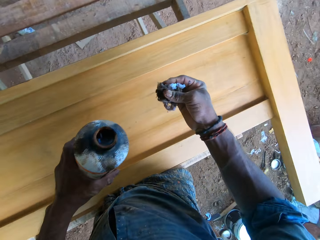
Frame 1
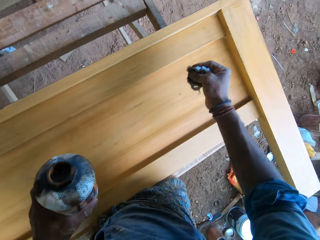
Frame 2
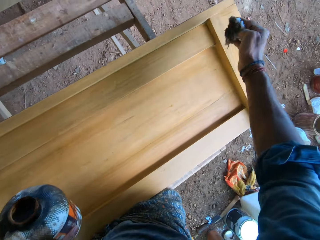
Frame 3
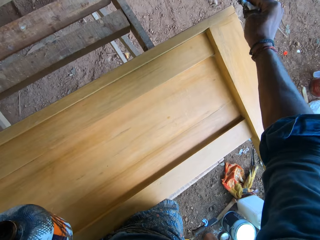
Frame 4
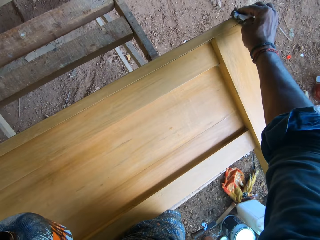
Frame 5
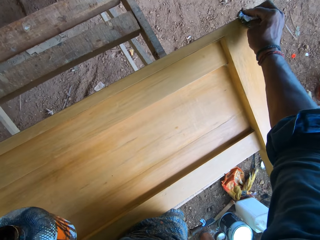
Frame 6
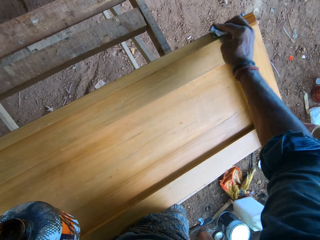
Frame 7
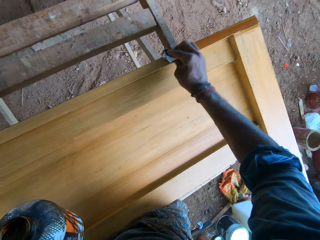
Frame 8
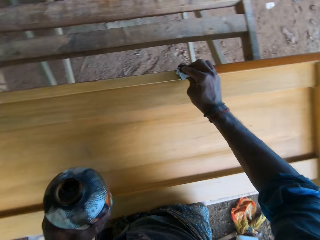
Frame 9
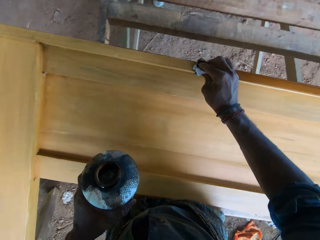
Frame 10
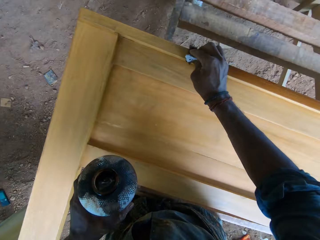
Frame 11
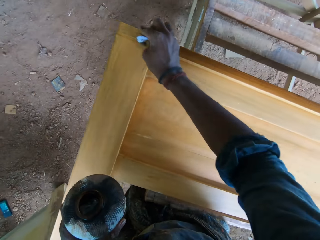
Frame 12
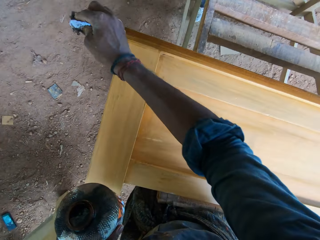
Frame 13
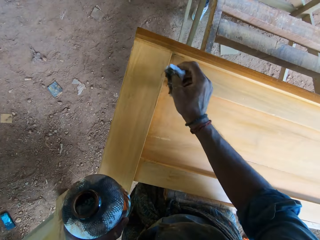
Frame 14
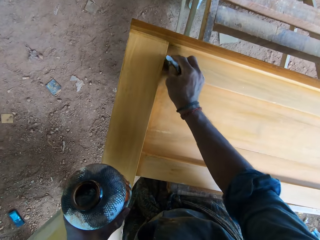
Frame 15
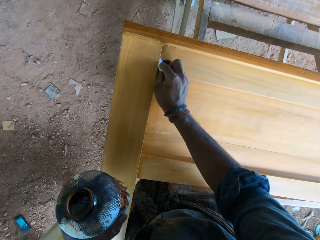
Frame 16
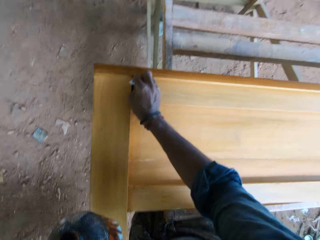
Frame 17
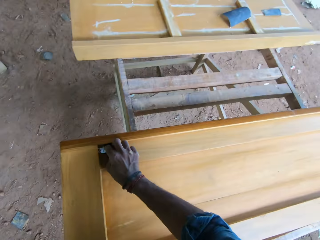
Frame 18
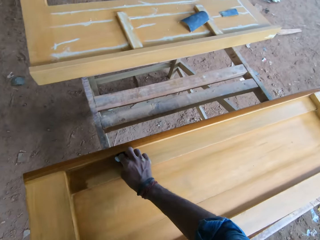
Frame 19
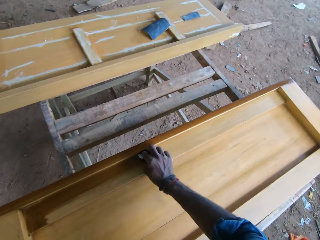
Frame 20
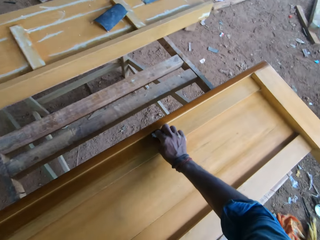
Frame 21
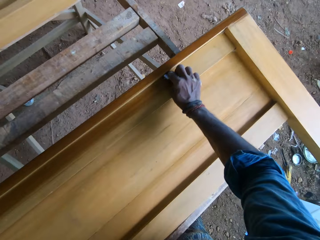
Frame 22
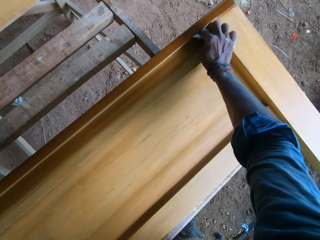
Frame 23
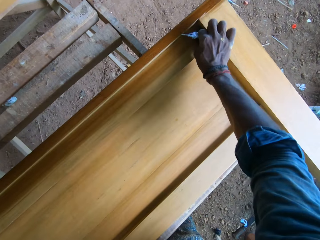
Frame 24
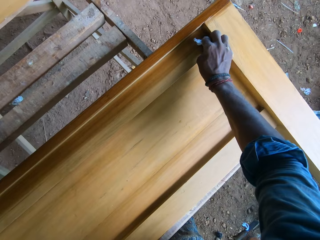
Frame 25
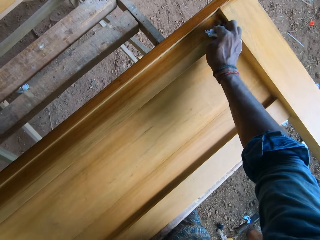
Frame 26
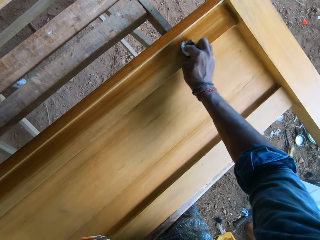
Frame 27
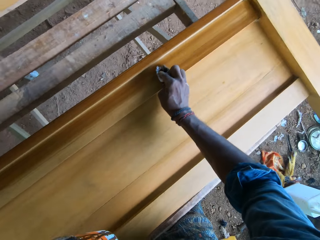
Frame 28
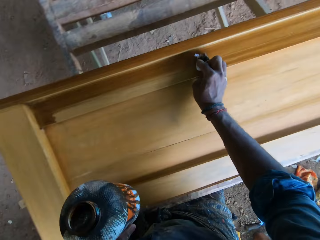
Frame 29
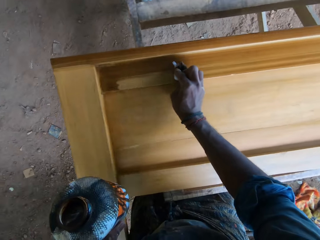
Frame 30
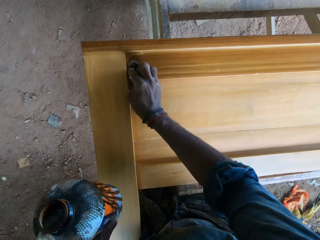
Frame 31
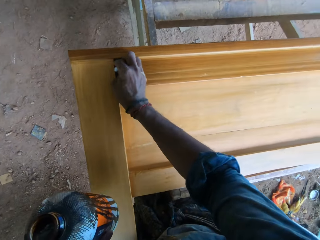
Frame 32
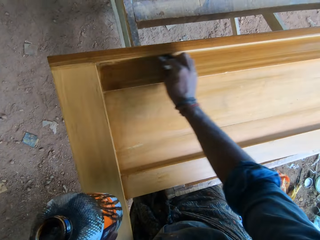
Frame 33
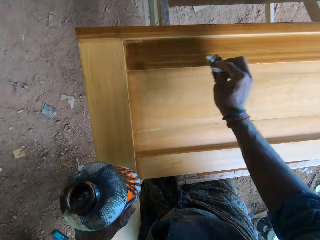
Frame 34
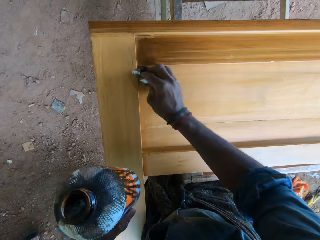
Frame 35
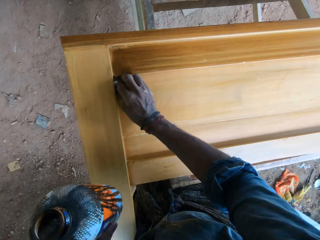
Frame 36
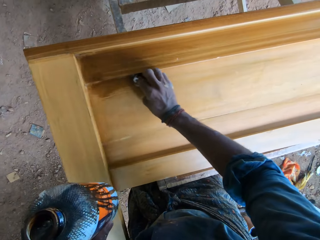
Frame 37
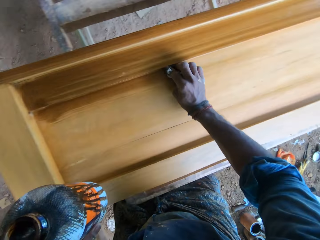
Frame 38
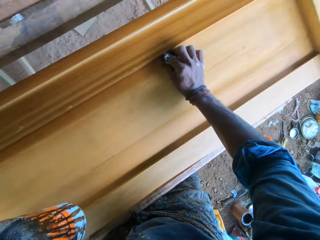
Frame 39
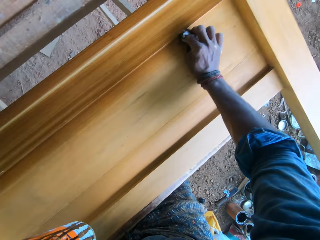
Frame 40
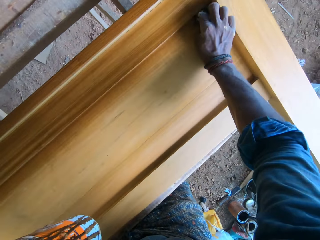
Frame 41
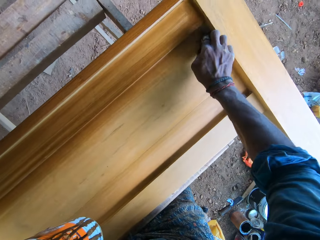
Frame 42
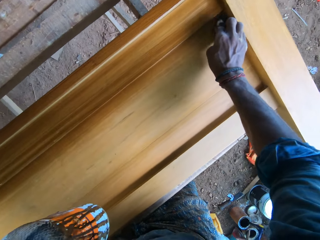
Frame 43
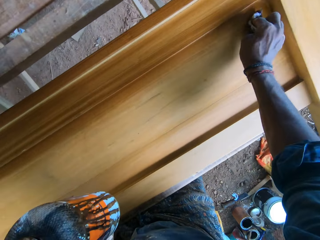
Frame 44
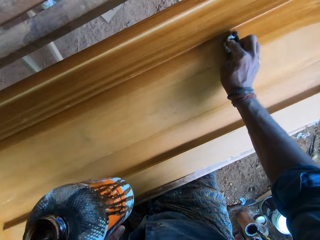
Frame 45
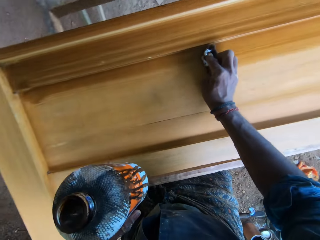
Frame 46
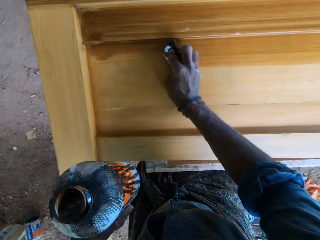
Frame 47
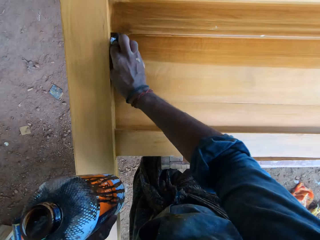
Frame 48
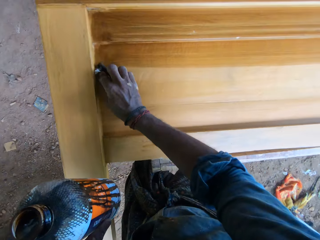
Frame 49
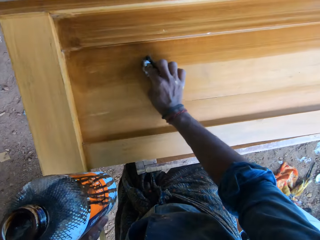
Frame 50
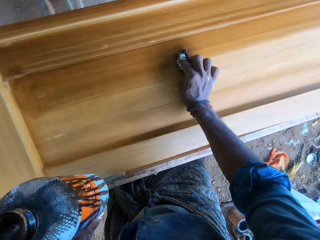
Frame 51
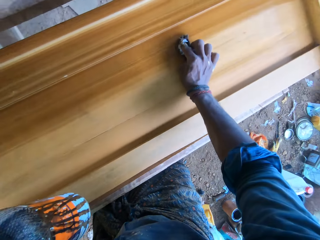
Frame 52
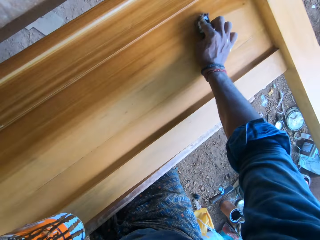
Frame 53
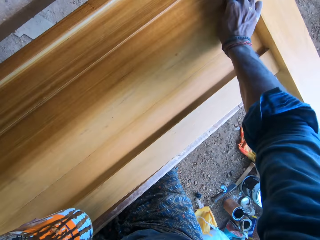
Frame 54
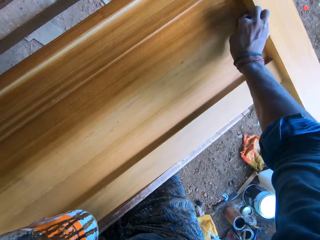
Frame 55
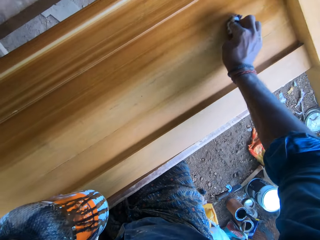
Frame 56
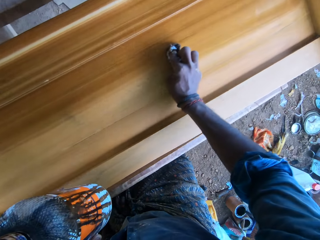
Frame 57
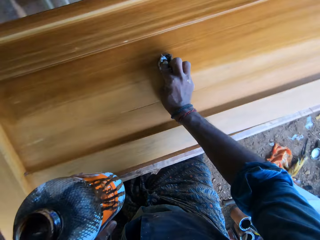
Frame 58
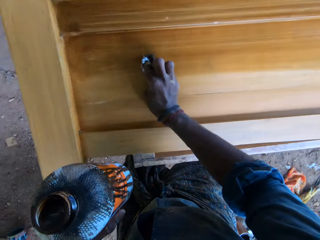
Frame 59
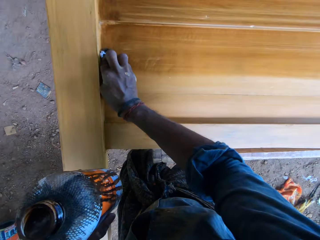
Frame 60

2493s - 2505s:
The camera wearer polishes the bed frame side panel on the wooden frame on the ground with the wood polish on the cotton wool in his right hand.

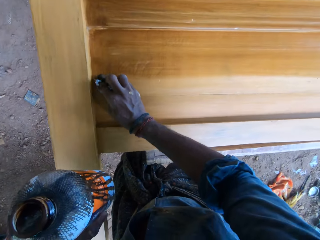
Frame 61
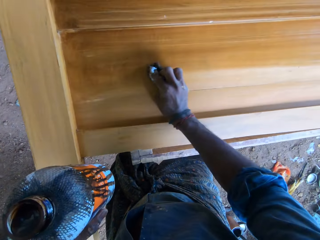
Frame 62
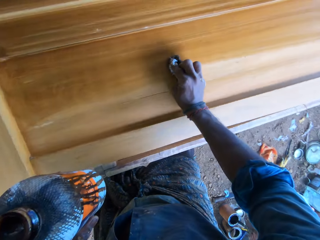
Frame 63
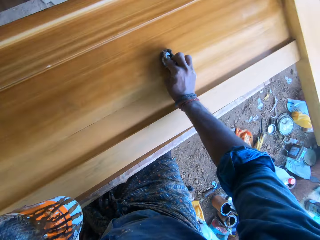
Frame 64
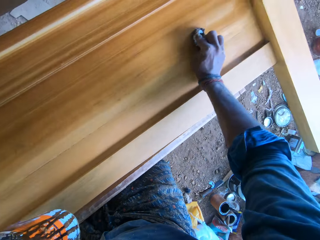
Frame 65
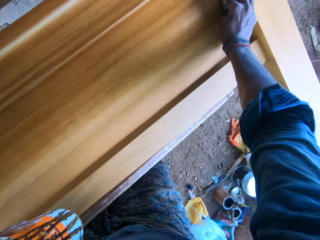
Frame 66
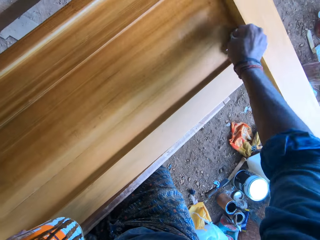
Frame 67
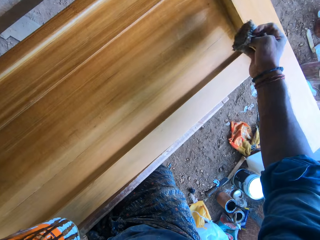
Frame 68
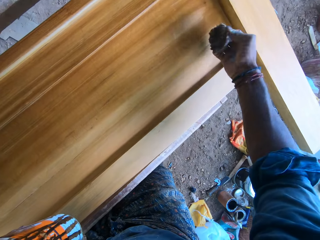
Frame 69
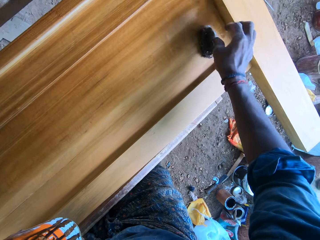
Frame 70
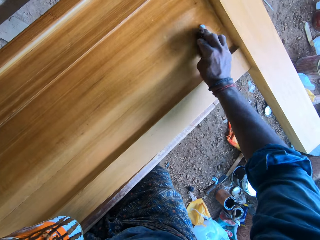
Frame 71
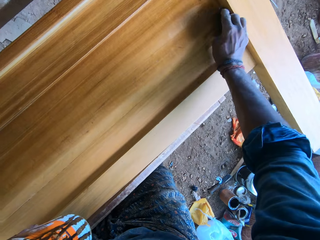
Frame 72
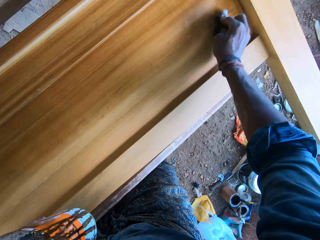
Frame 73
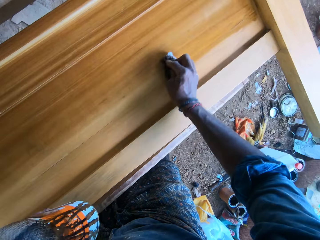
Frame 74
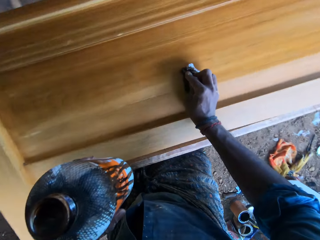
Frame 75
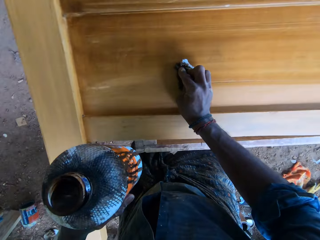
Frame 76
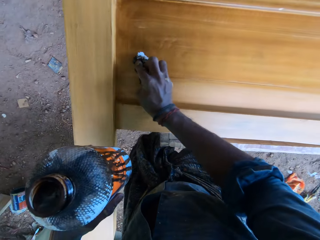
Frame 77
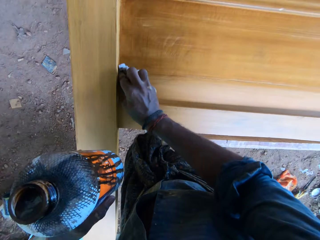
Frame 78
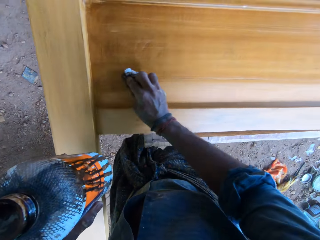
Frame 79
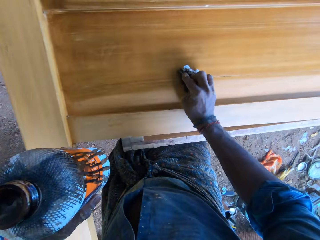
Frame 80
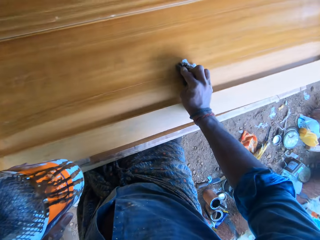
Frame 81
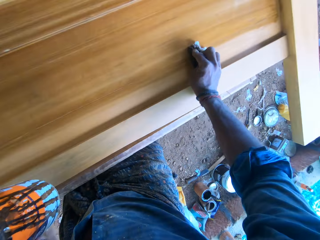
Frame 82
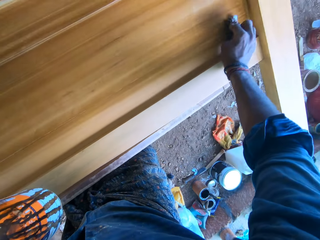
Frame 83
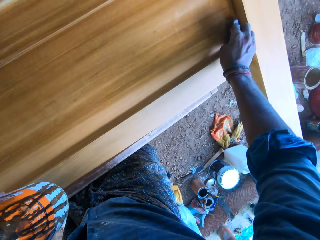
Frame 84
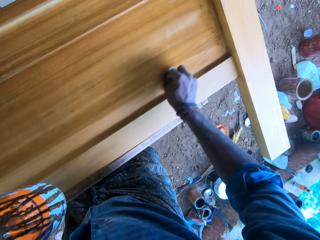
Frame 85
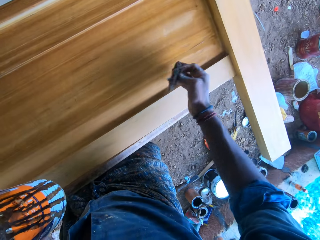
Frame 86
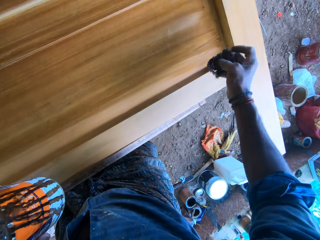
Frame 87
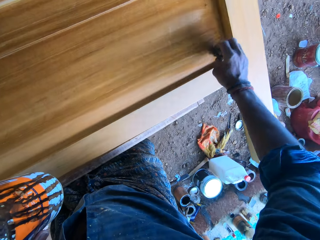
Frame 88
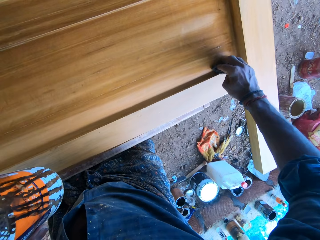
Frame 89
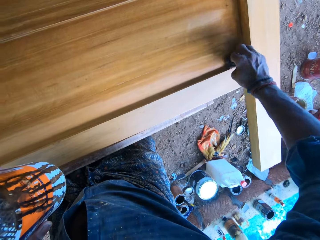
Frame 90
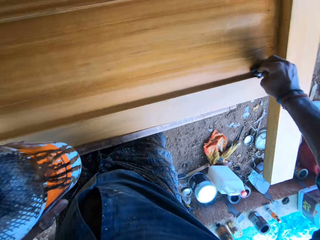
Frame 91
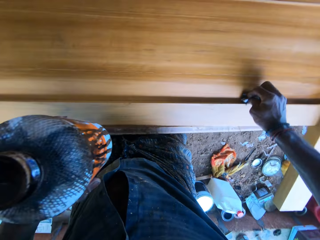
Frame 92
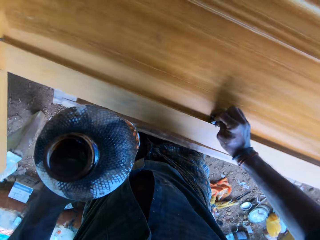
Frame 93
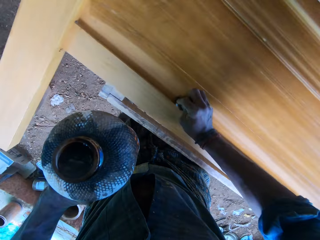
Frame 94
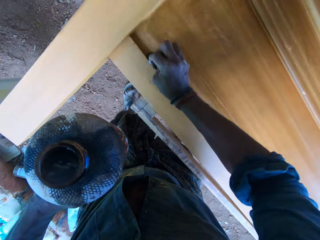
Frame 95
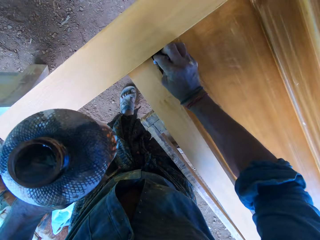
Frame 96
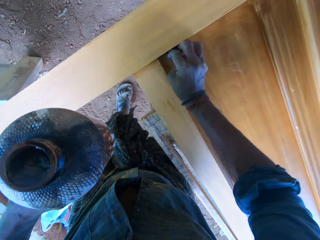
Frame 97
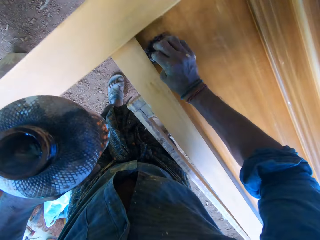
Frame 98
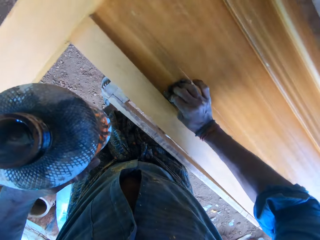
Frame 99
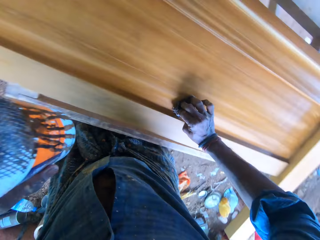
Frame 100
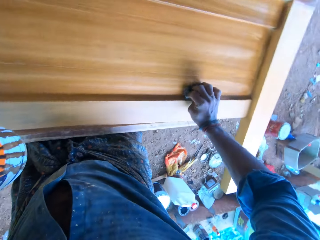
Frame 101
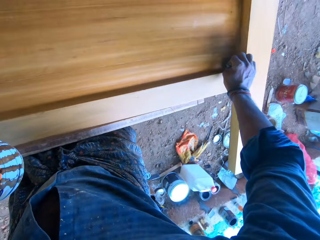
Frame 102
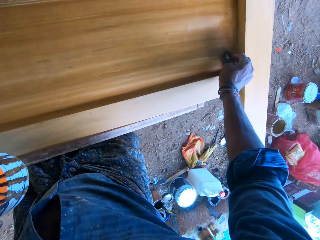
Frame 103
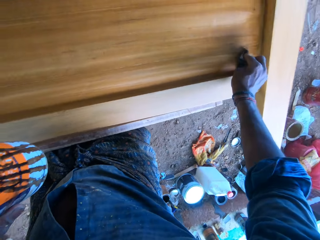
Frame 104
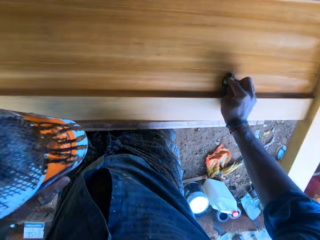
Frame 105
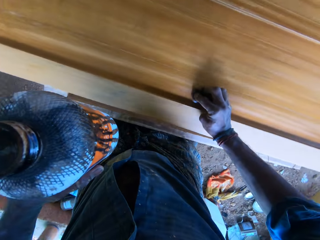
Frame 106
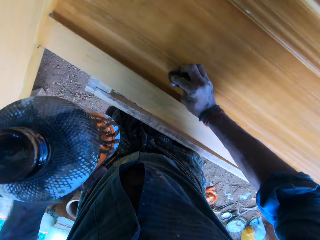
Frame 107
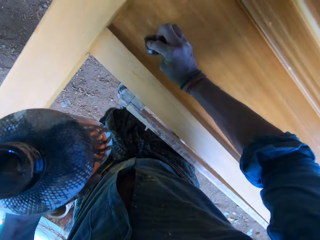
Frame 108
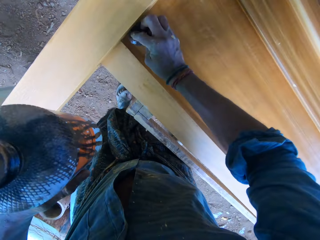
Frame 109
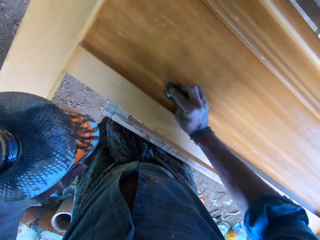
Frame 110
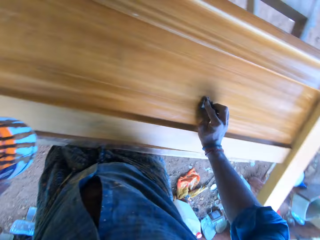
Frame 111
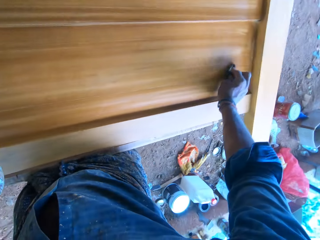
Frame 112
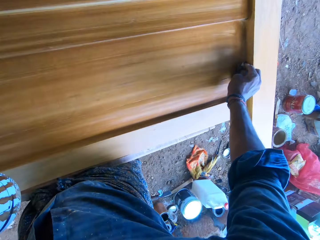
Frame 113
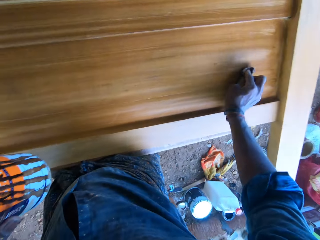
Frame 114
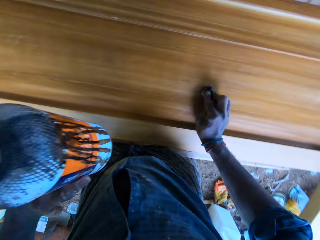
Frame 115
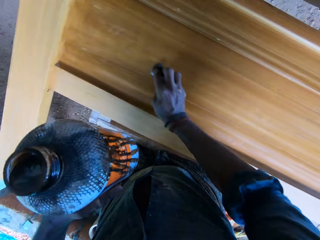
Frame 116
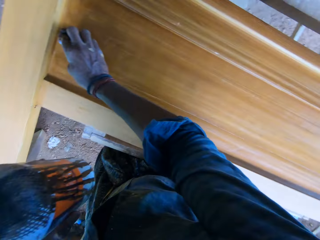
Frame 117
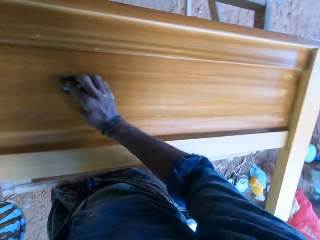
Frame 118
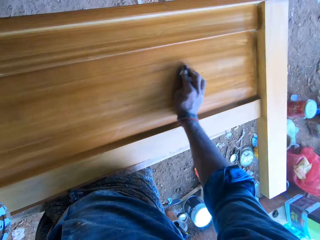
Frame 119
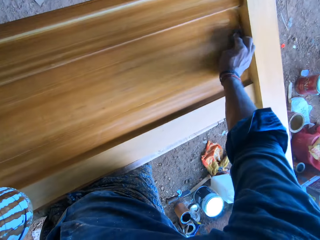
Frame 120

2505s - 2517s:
The camera wearer flips the cotton wool. They paint the wood with the cotton wool.
